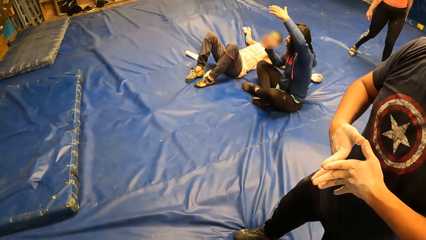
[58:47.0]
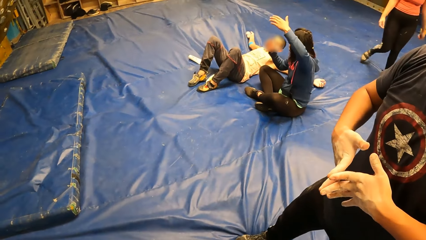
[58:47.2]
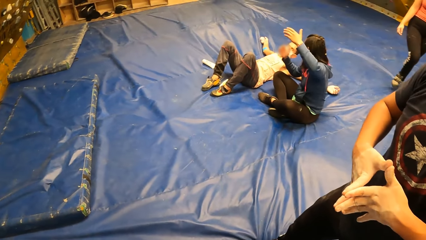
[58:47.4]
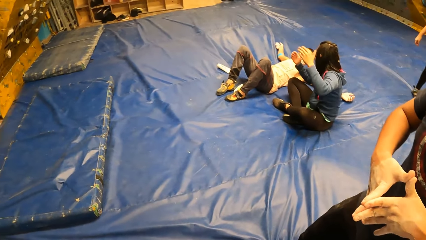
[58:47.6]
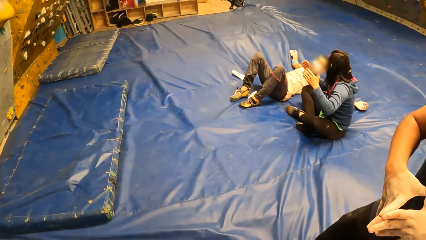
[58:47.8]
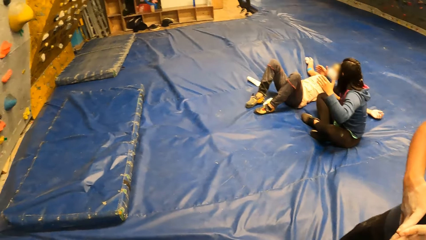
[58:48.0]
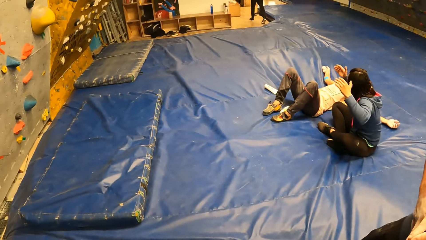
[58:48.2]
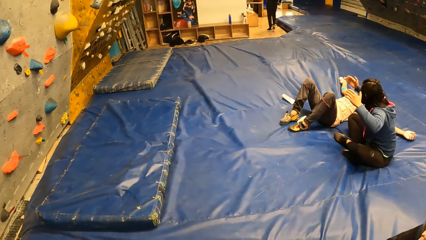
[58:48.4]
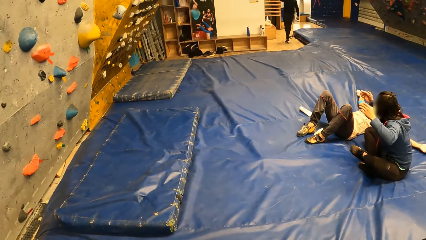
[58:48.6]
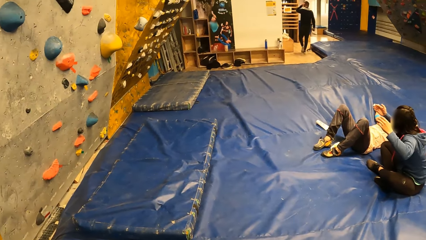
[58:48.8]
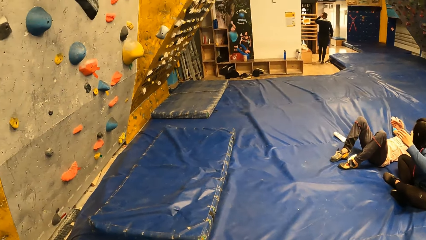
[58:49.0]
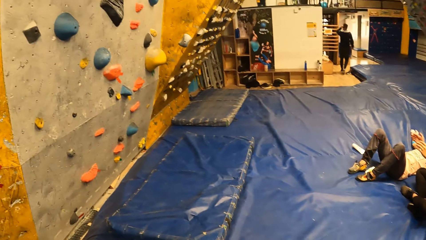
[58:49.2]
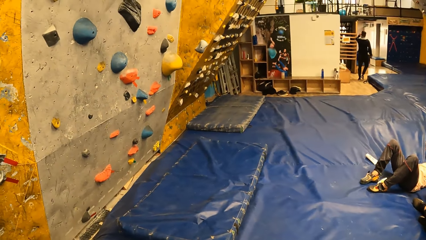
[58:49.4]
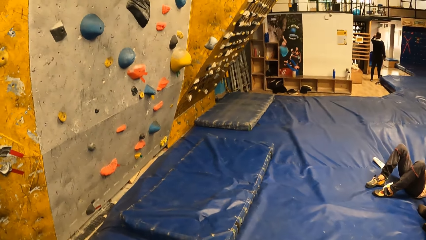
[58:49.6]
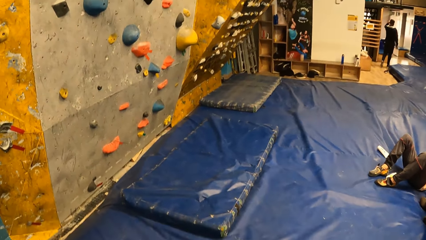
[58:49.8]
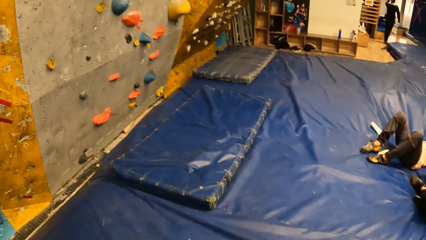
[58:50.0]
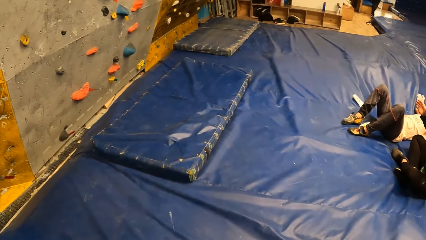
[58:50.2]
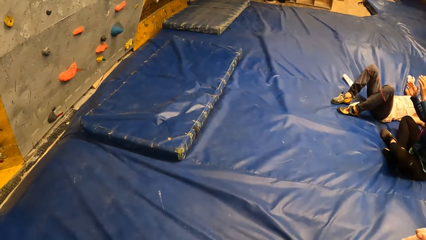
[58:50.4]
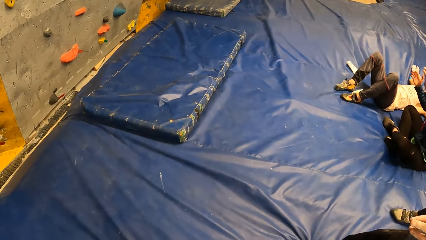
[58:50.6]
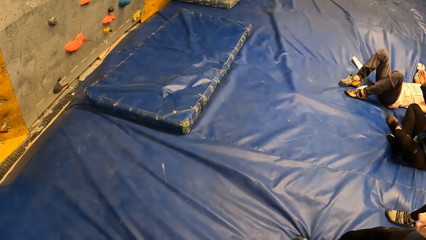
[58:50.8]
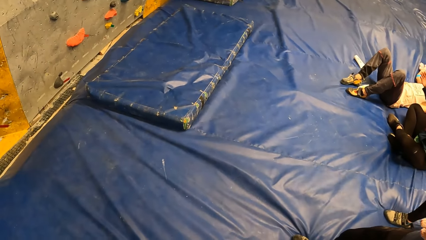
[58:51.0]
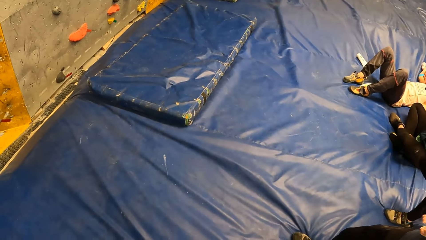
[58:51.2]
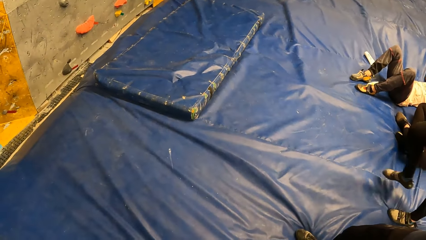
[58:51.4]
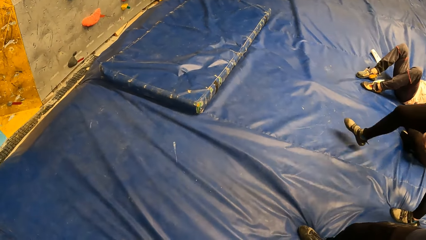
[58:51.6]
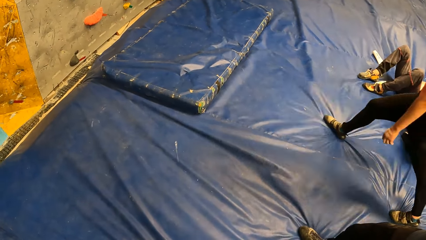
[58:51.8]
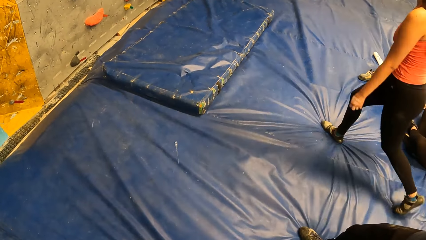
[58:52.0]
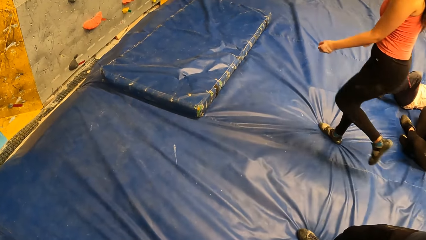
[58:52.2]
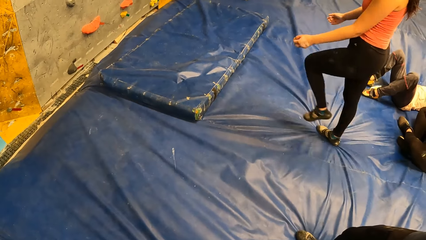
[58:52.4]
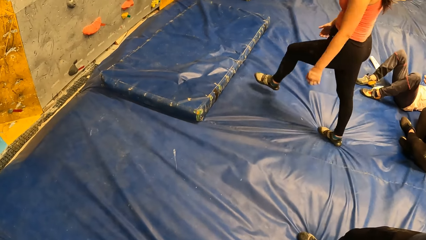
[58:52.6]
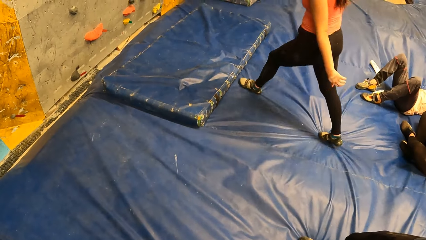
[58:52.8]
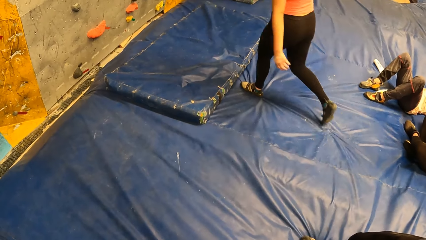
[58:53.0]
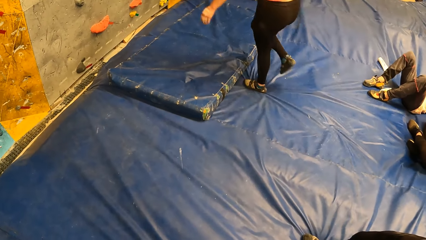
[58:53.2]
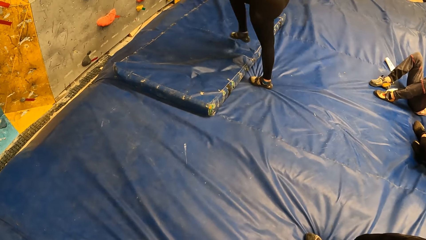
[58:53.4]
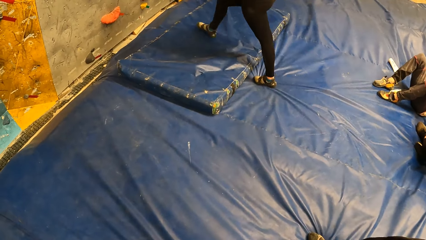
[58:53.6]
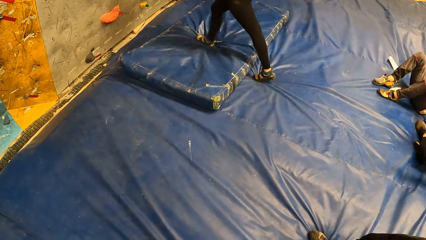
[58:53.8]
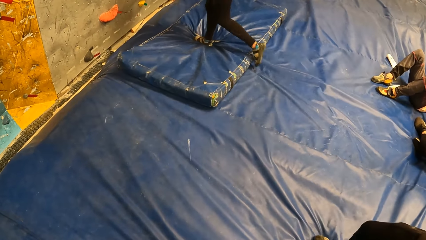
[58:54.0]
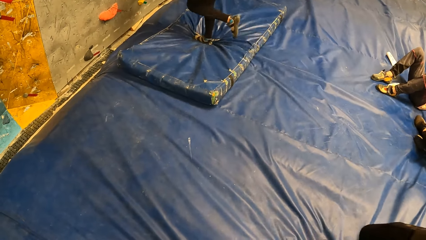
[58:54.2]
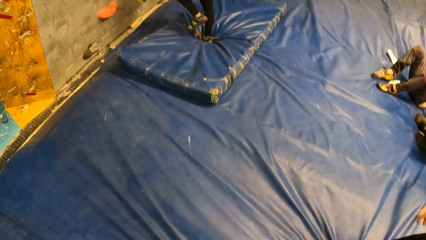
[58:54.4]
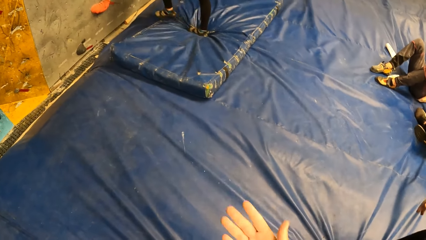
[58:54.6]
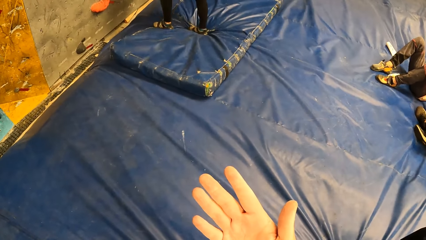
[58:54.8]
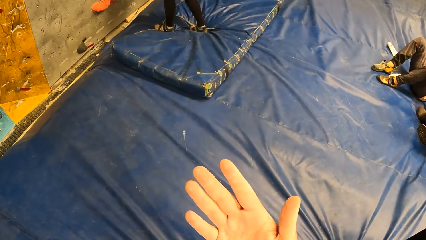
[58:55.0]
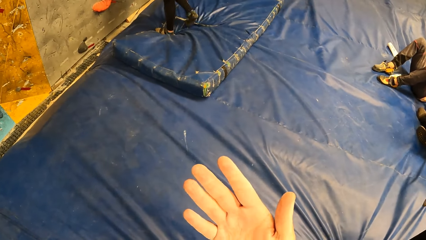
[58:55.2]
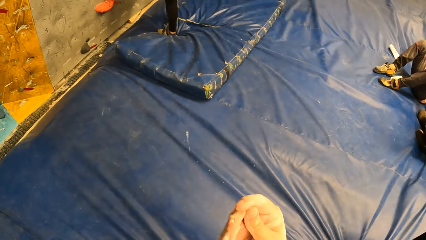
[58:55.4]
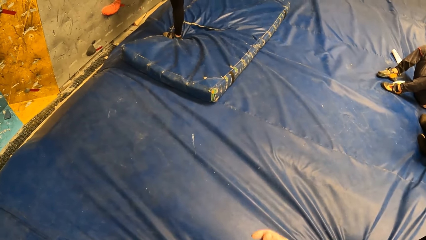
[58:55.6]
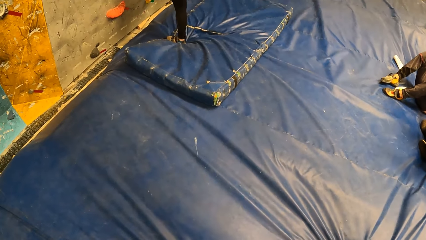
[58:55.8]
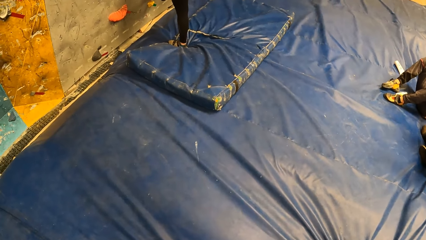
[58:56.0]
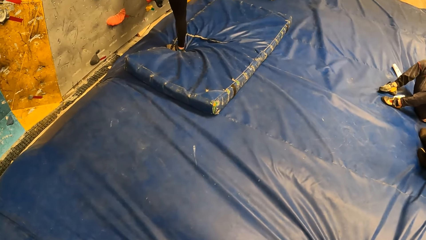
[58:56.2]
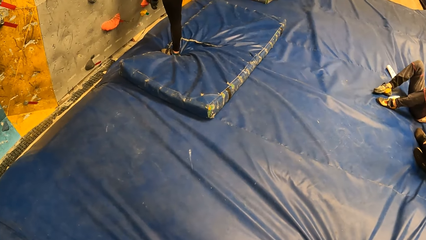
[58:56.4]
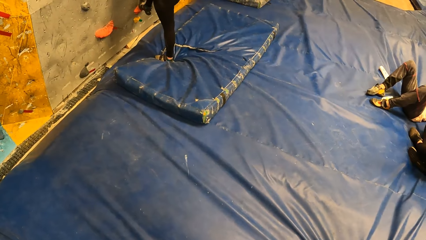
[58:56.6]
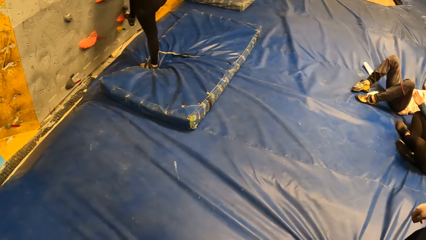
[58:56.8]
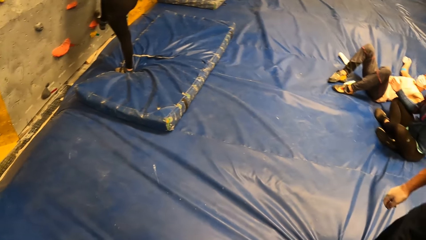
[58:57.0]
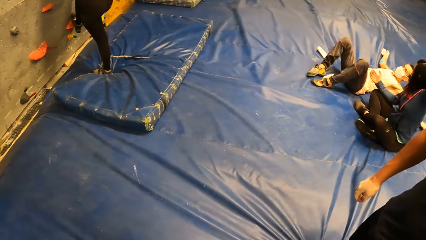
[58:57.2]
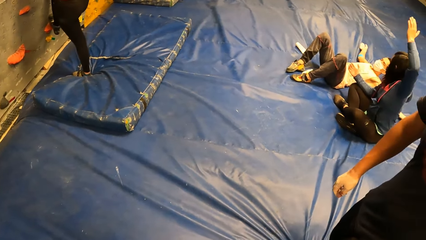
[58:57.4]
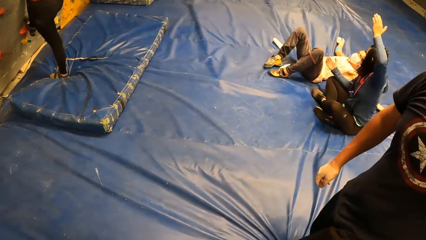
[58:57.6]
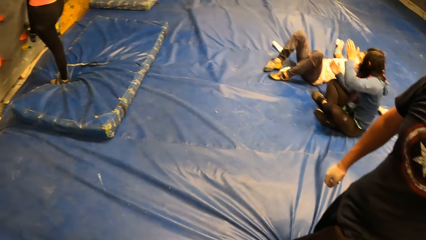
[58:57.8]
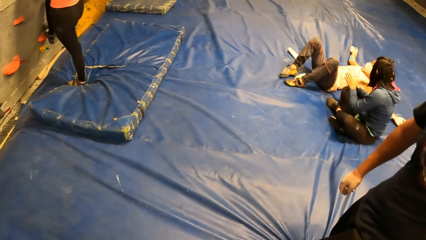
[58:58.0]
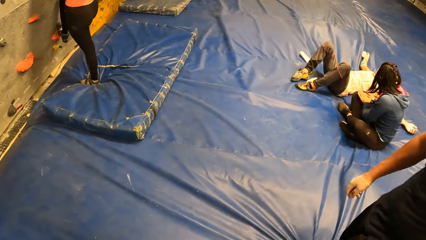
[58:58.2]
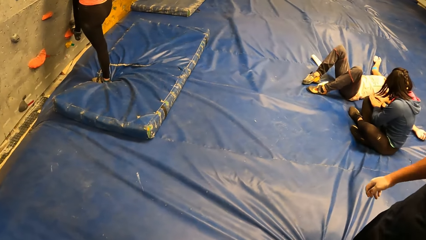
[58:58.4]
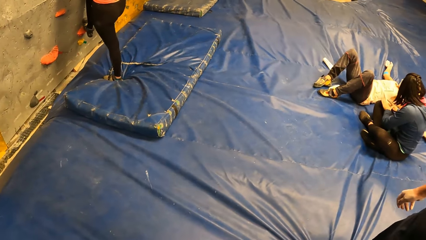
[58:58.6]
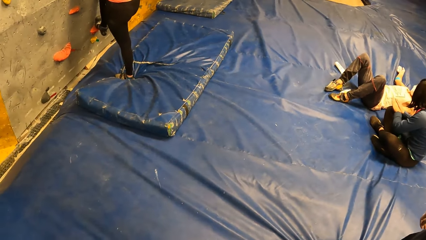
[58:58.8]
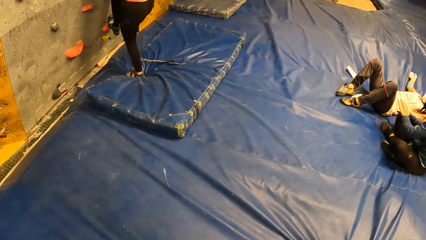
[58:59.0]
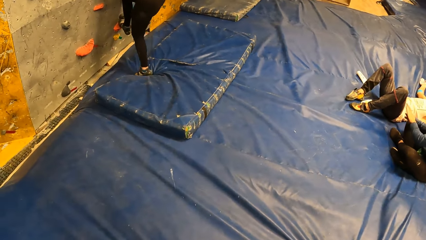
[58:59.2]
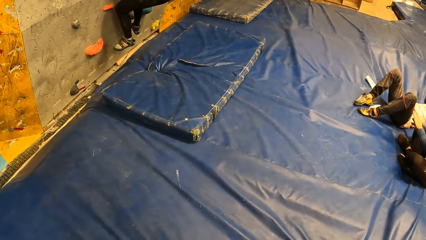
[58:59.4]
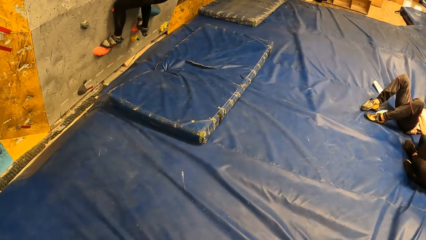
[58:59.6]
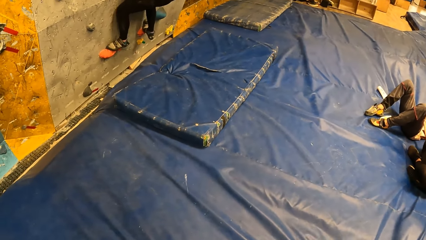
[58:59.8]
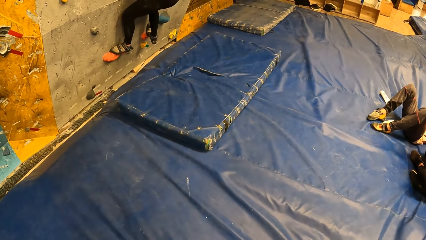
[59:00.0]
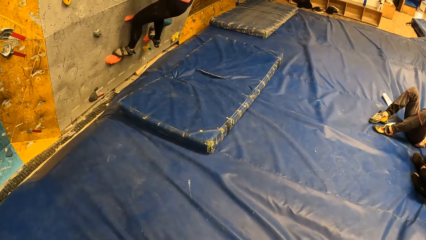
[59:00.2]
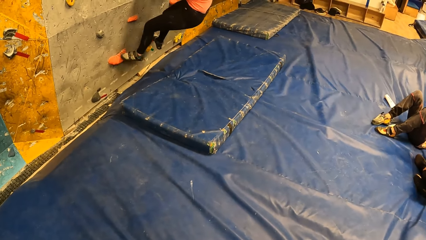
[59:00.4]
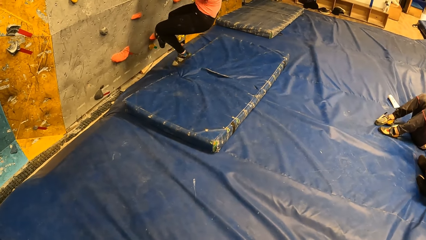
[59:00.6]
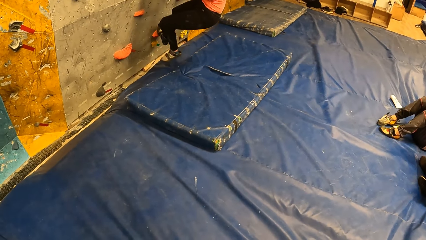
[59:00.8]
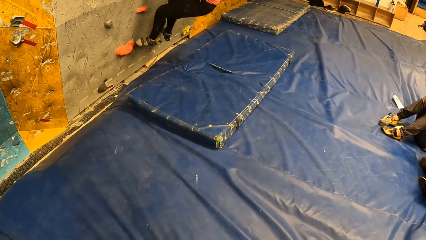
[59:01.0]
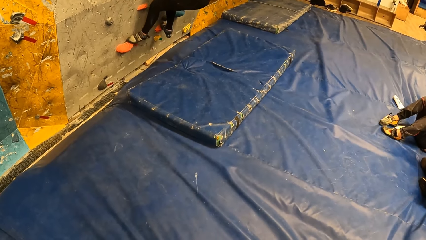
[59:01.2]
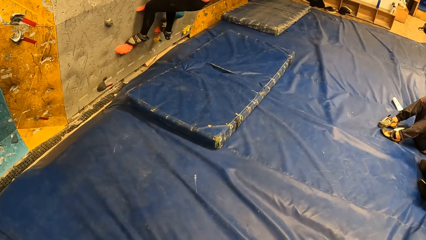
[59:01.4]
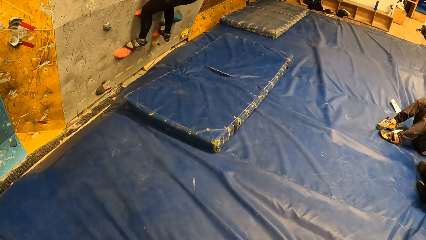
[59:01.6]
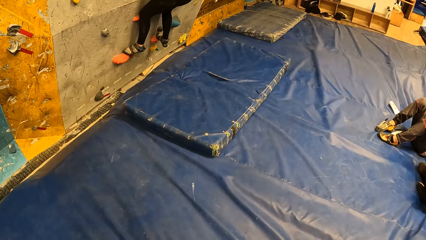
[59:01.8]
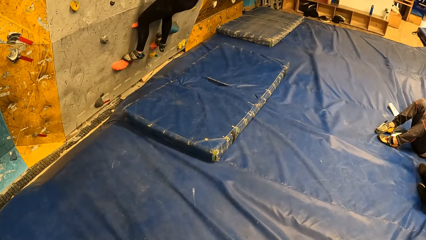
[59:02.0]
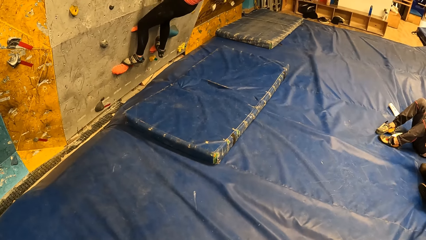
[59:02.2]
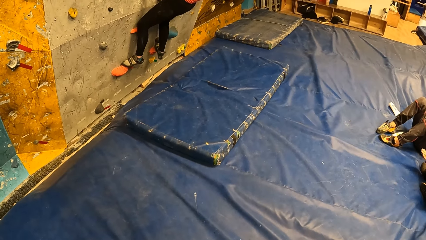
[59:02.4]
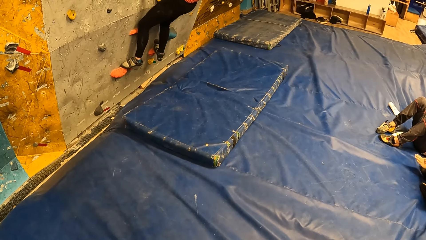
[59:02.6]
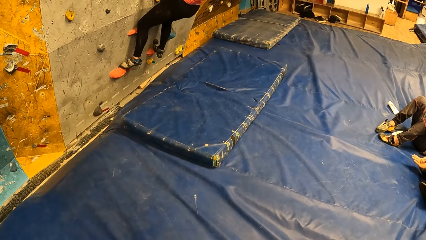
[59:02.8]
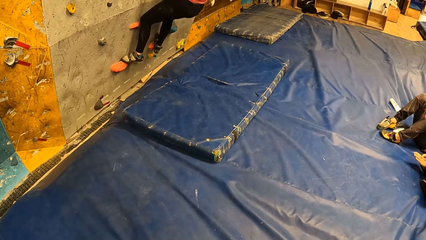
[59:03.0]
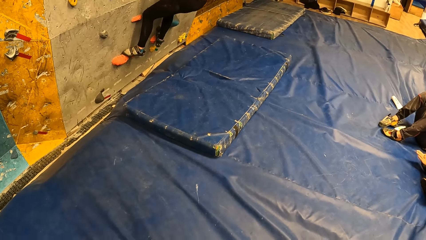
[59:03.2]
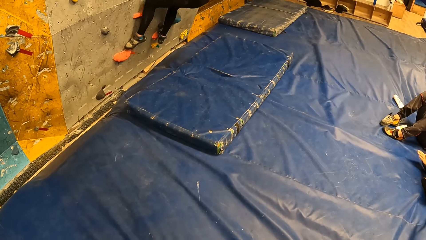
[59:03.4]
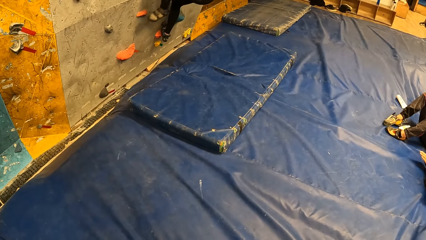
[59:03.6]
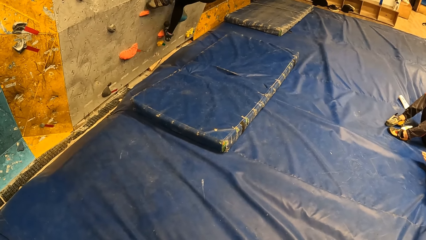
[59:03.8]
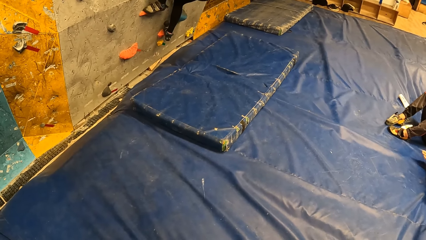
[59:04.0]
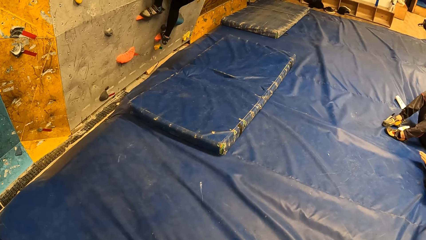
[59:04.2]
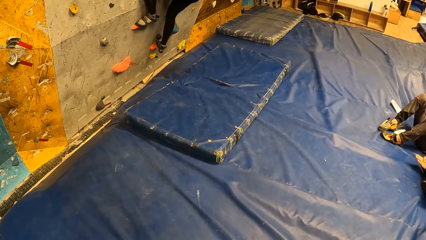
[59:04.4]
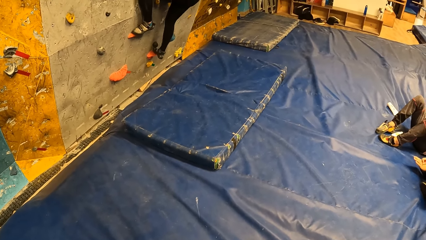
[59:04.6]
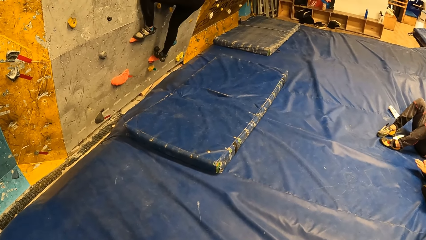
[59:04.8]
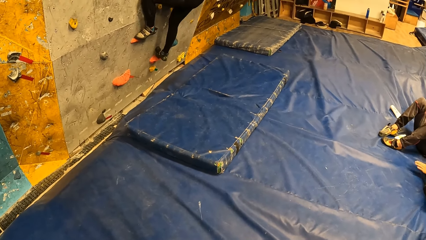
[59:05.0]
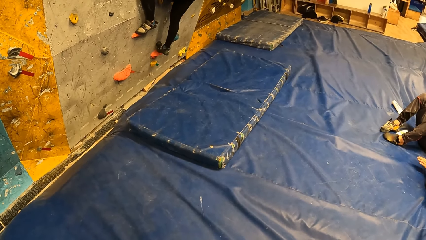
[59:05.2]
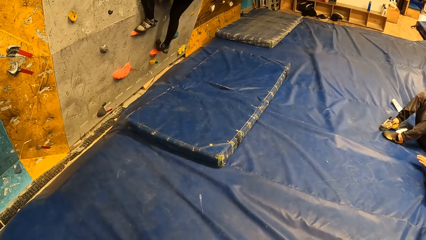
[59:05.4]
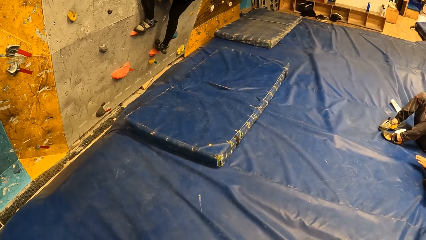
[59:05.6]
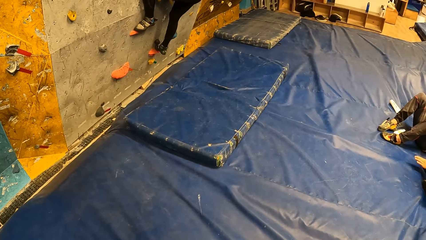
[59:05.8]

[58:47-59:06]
The camera wearer looks around the building. He looks at his hand. A woman climbs the climbing wall. The camera wearer looks at the woman.
